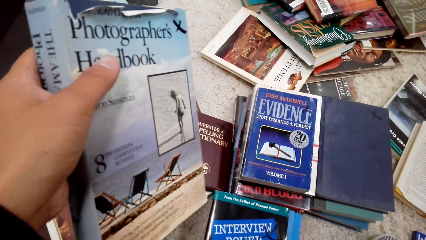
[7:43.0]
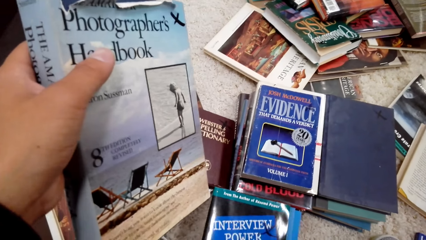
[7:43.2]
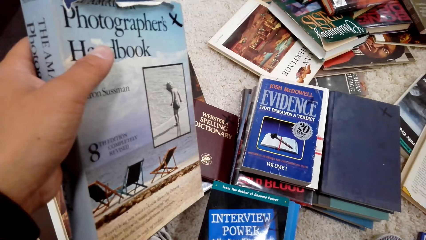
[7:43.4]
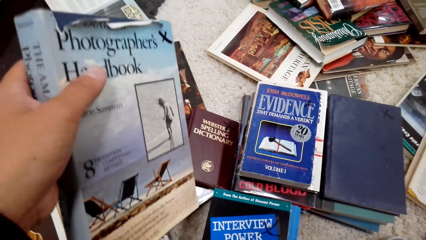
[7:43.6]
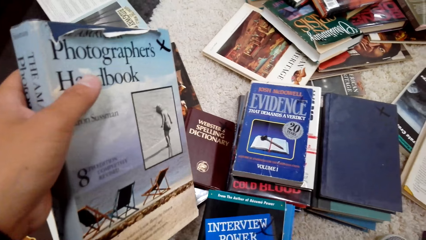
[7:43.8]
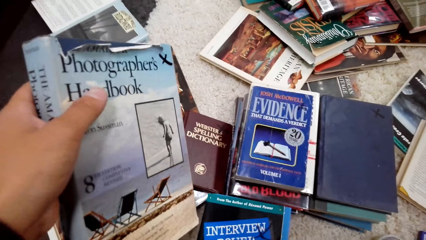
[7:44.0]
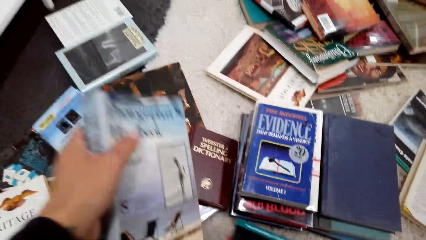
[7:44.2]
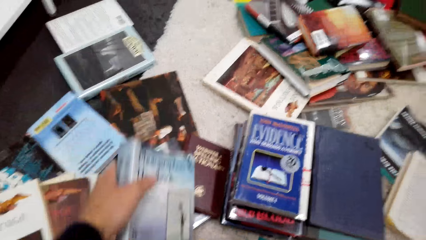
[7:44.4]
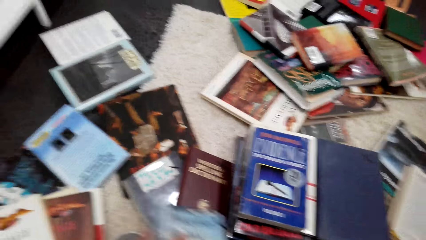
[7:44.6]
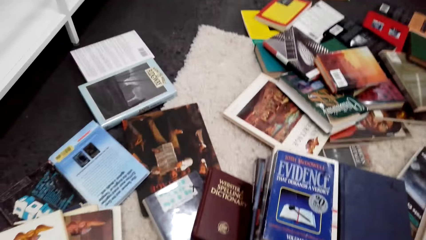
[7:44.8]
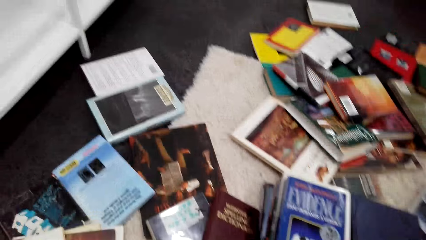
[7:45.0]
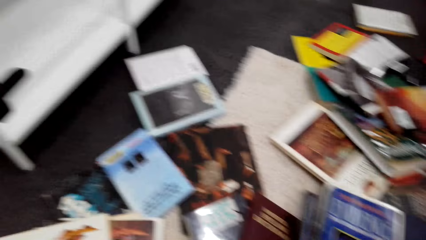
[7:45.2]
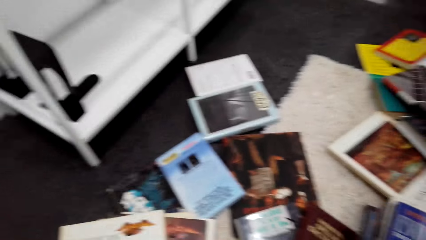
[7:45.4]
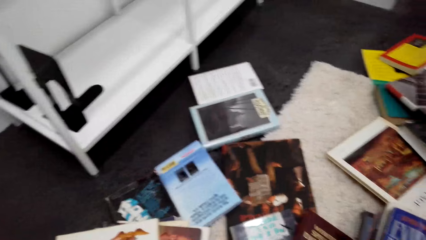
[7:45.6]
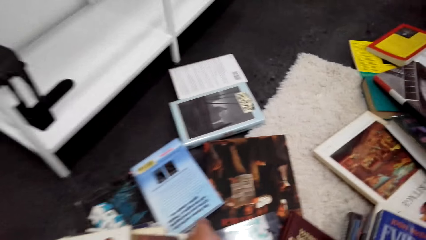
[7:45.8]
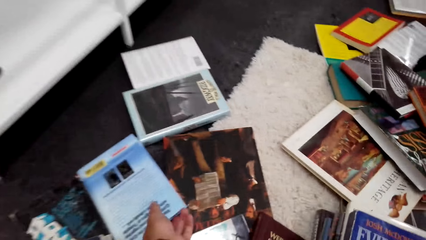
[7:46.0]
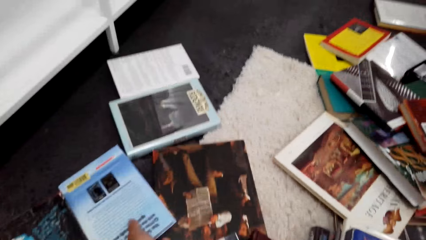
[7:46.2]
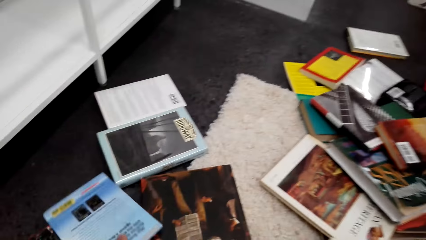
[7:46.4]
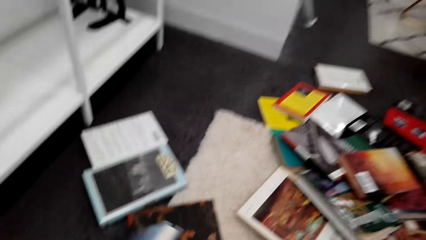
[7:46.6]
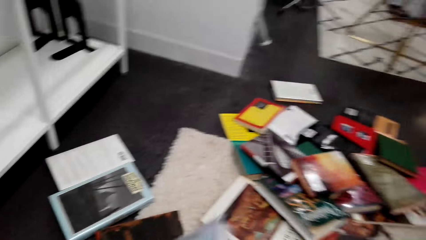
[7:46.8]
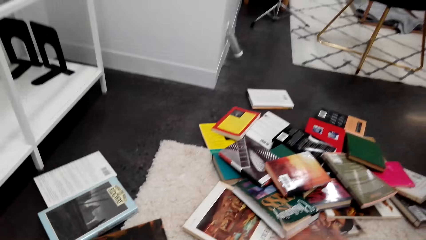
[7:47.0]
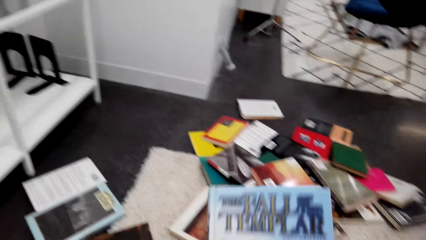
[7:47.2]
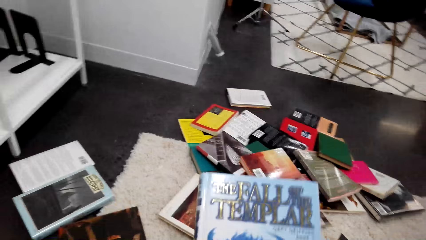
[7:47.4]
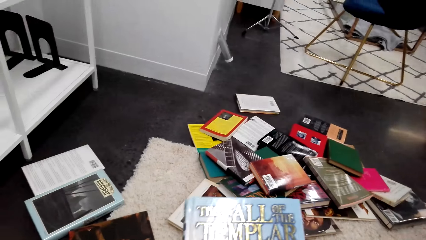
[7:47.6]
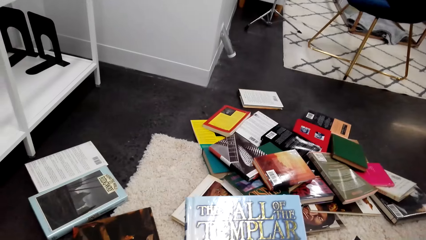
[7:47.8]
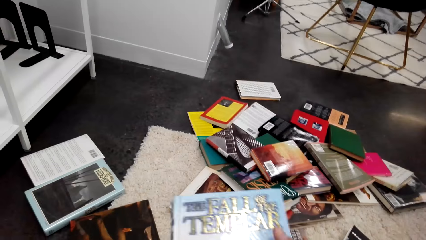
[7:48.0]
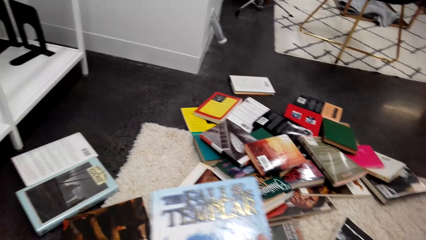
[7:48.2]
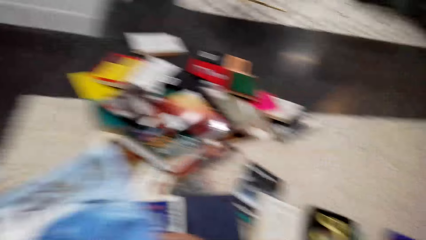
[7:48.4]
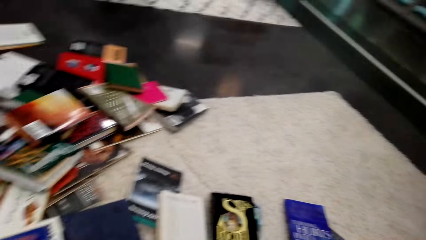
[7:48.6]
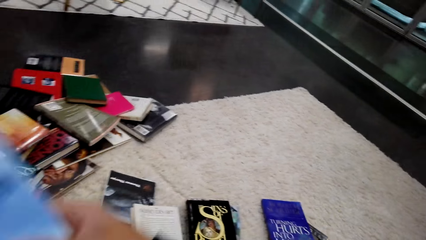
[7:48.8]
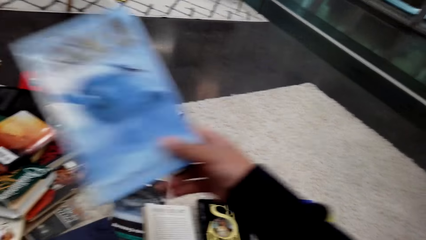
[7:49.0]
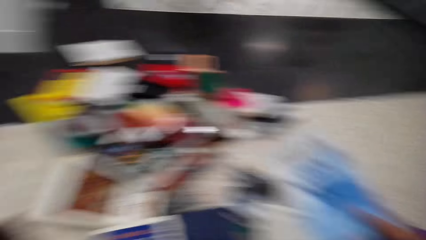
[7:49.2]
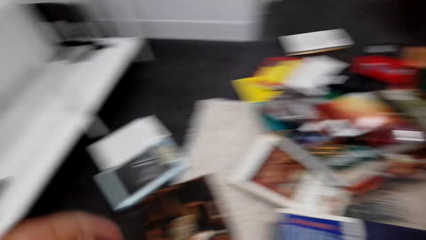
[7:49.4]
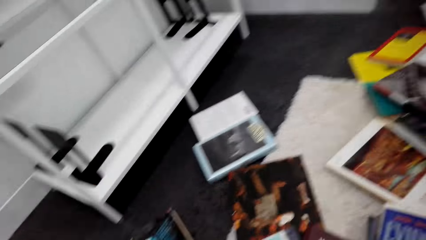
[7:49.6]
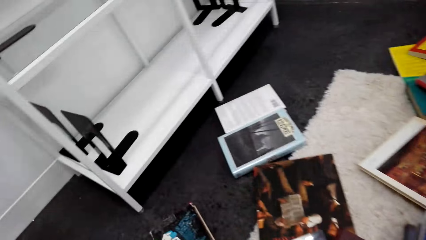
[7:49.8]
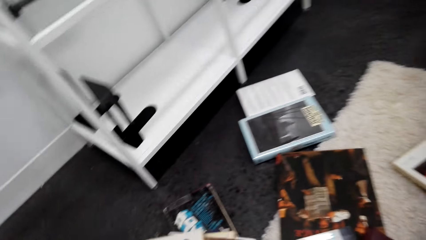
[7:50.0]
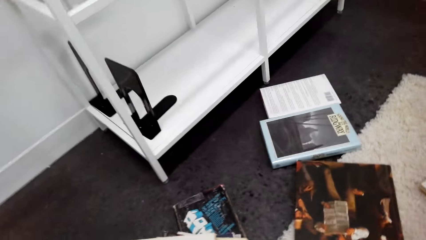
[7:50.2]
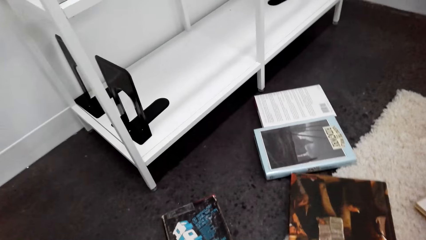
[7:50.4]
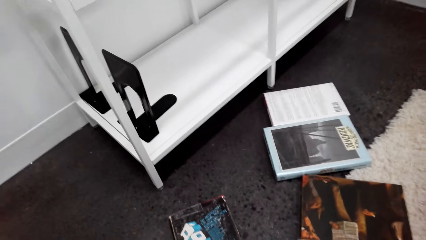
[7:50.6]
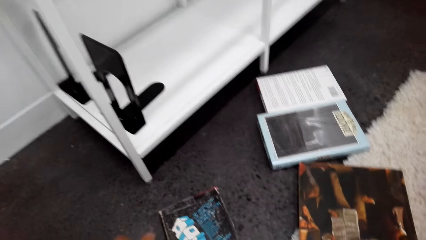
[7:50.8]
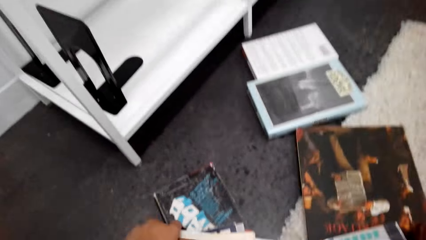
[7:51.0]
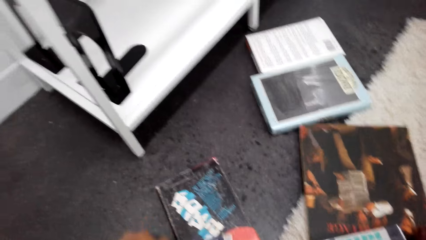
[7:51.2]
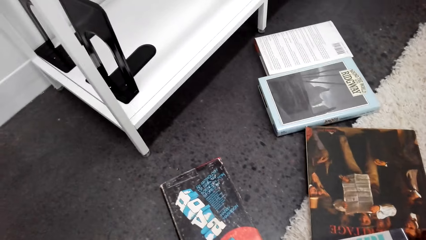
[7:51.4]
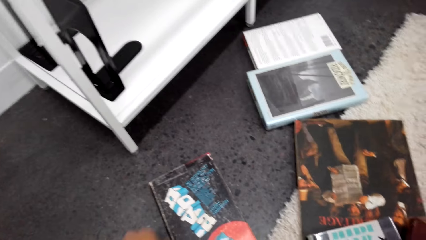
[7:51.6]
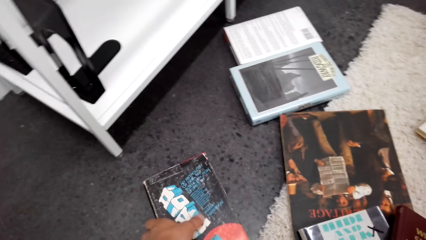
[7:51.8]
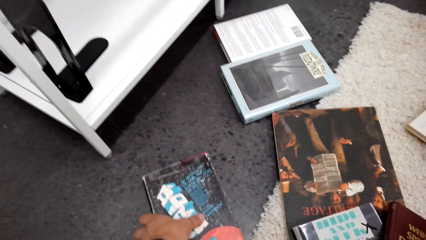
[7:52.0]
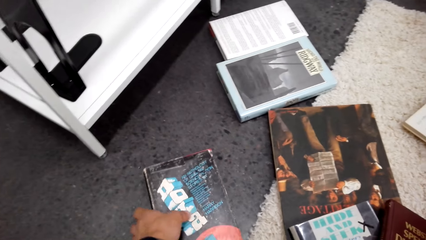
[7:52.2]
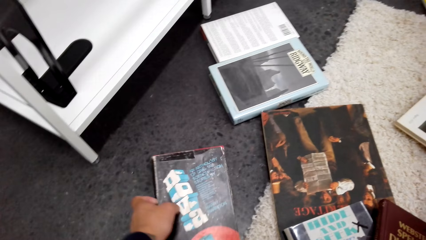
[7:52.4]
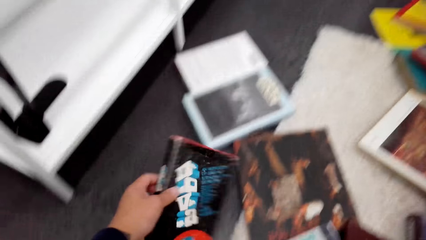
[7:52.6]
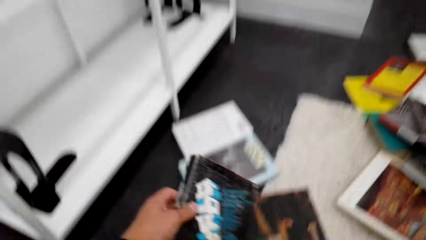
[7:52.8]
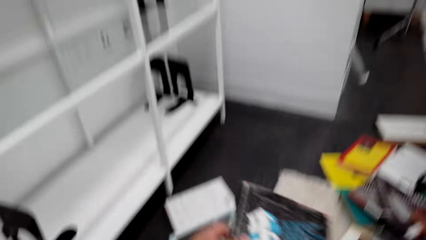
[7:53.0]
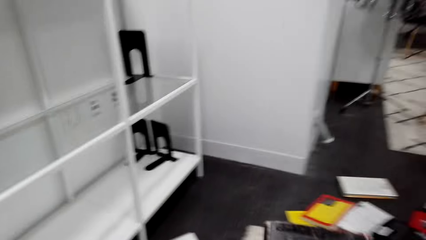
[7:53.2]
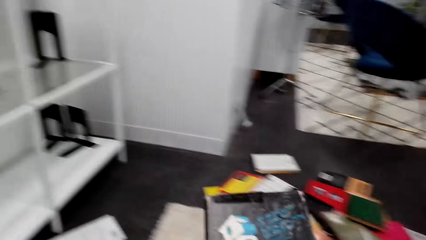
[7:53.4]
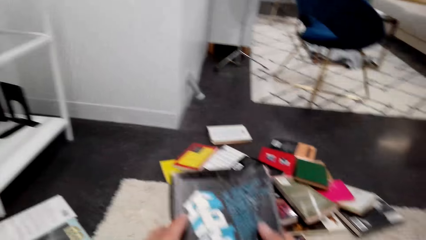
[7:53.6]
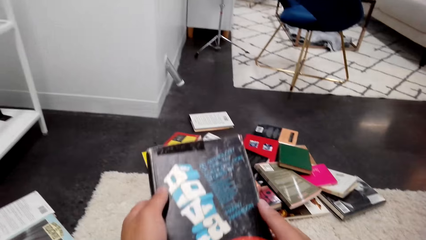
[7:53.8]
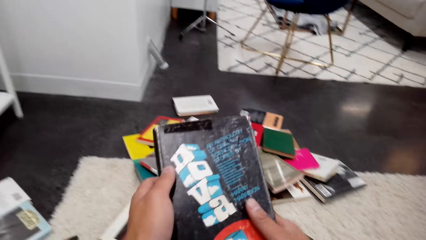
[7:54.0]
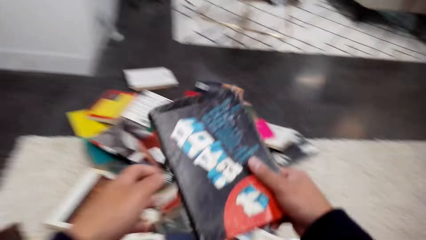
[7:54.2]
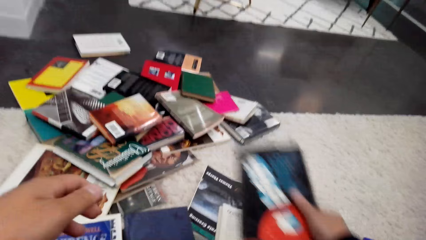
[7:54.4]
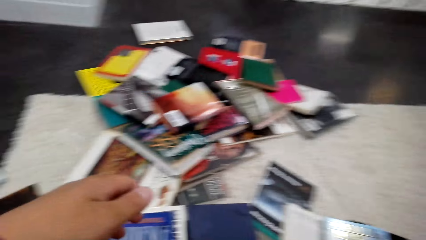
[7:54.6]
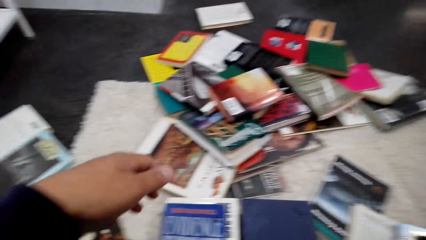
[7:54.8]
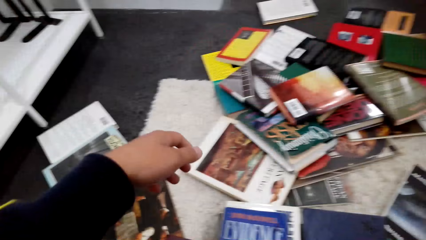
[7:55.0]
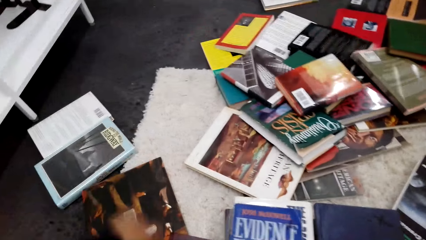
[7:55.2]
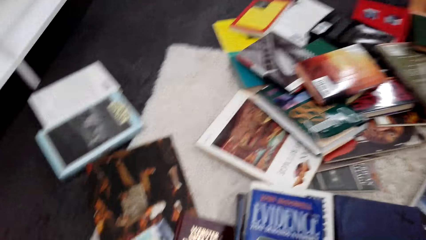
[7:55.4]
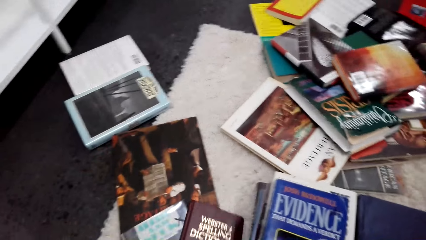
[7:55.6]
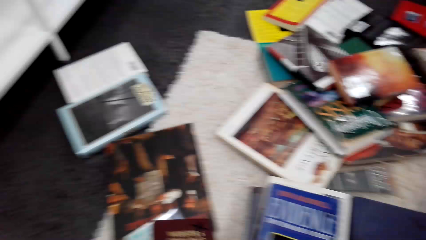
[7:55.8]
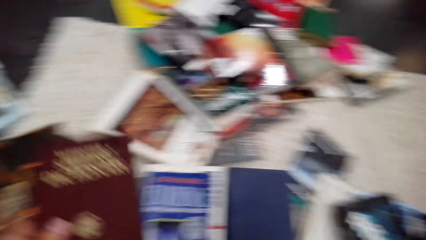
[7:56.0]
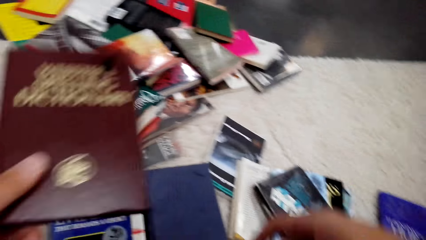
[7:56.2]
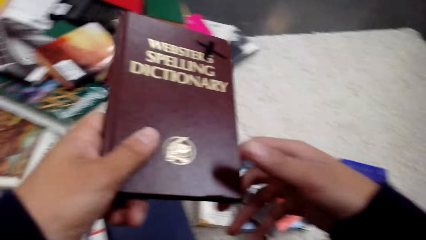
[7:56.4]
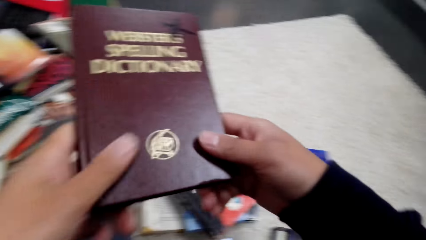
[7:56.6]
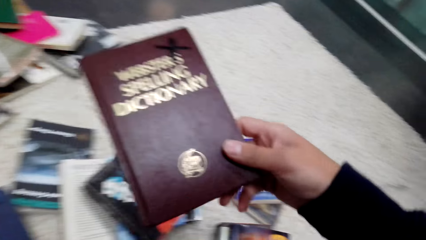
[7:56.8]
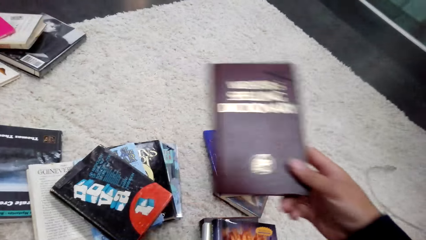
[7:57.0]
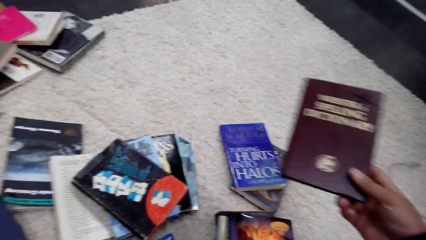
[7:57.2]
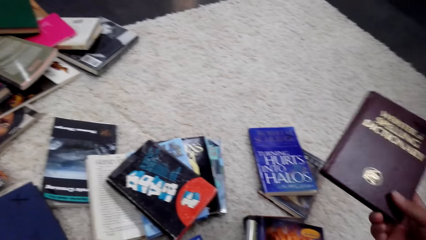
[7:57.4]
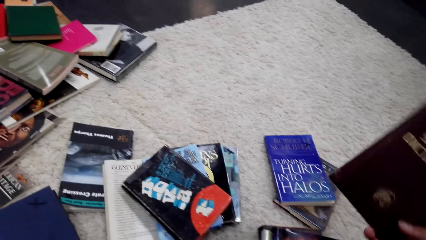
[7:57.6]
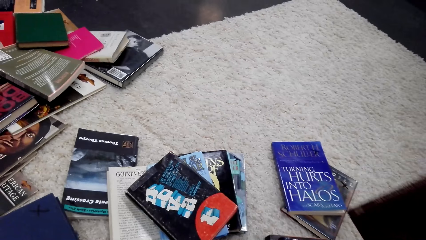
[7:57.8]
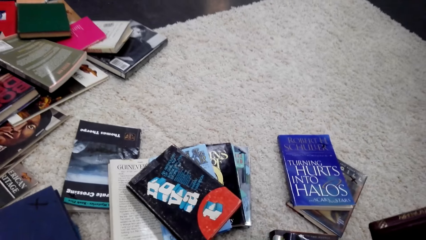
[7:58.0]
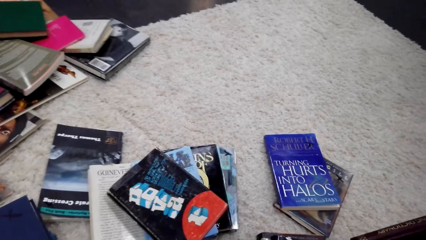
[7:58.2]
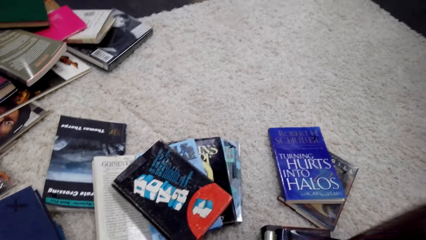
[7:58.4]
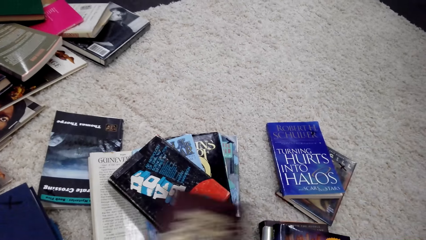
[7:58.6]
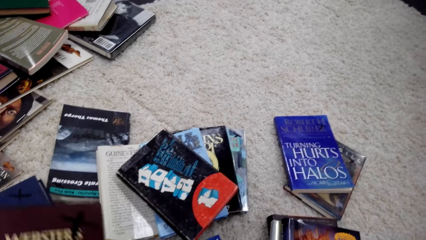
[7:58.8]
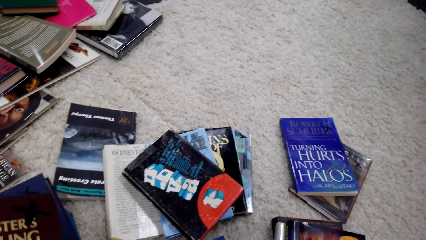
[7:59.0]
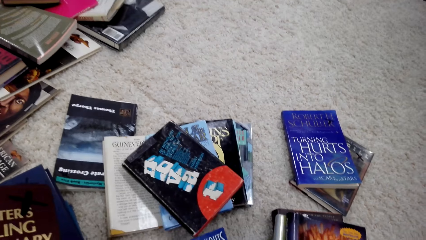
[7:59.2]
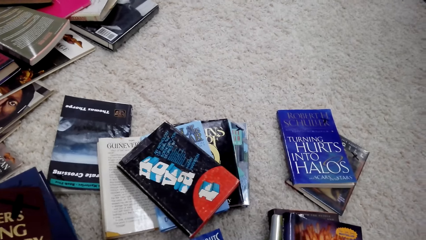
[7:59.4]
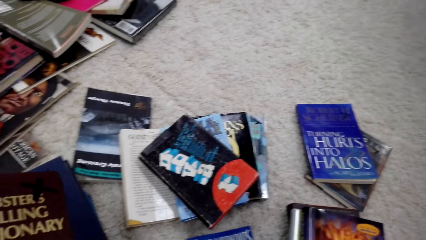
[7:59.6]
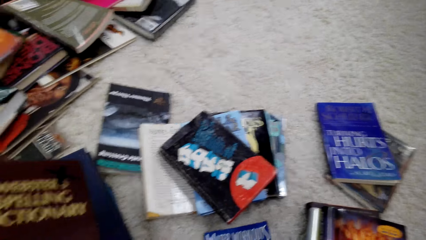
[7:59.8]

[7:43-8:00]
The camera wearer picks up books. They pick up a book. They hold a book with hands. They pick up a book. They put down a book. They pick up a book. They switch a book to the other hand.
